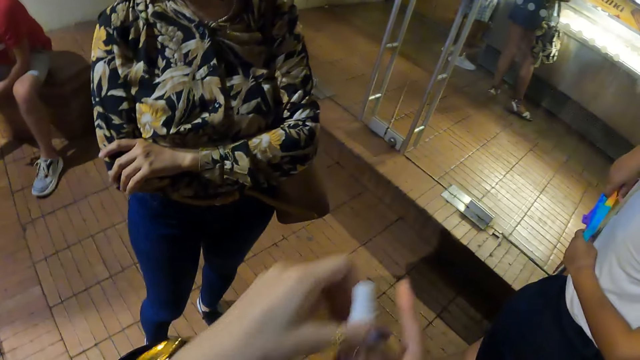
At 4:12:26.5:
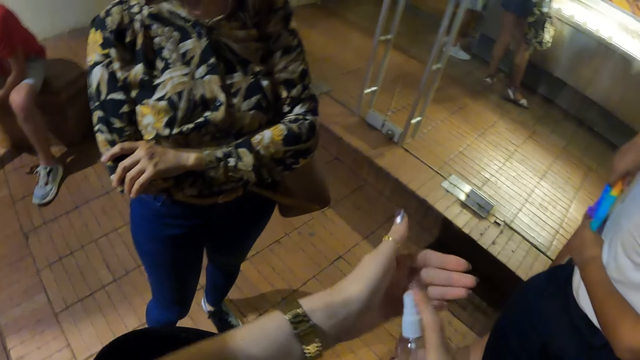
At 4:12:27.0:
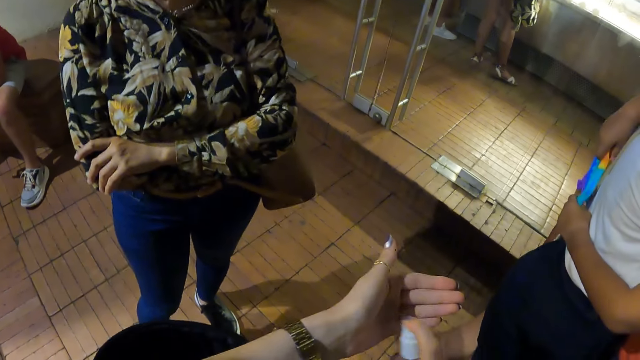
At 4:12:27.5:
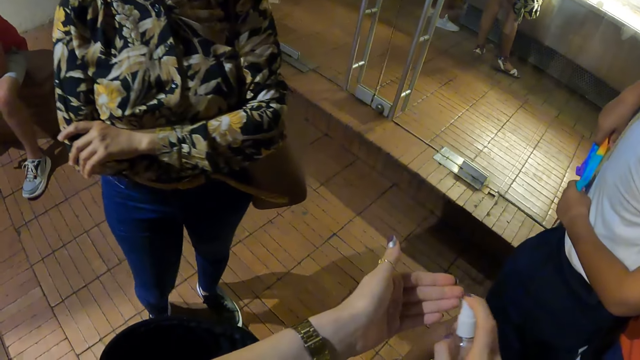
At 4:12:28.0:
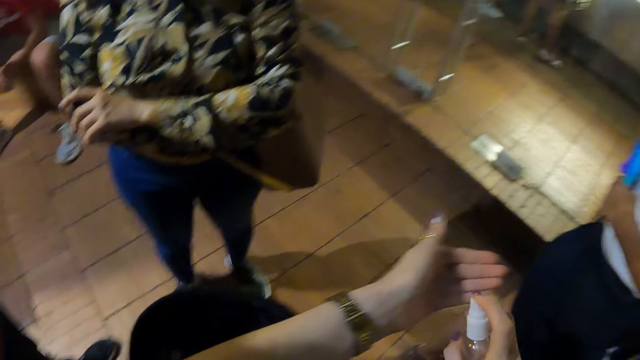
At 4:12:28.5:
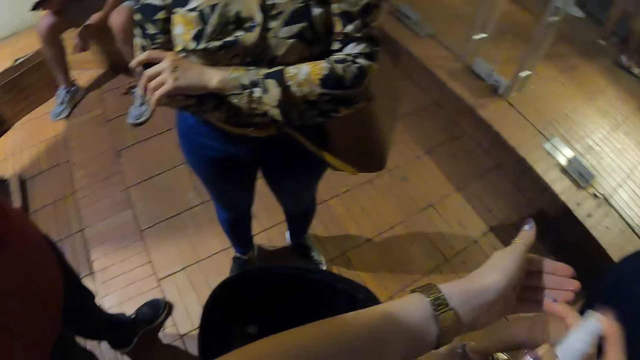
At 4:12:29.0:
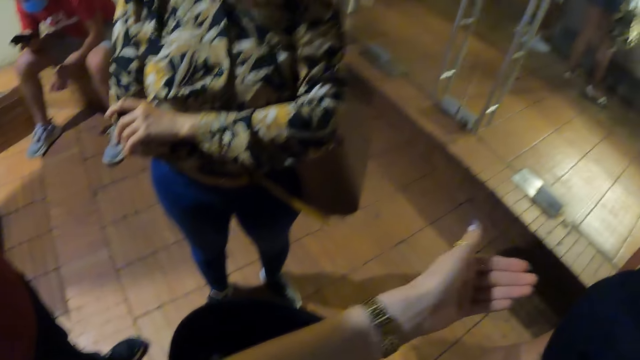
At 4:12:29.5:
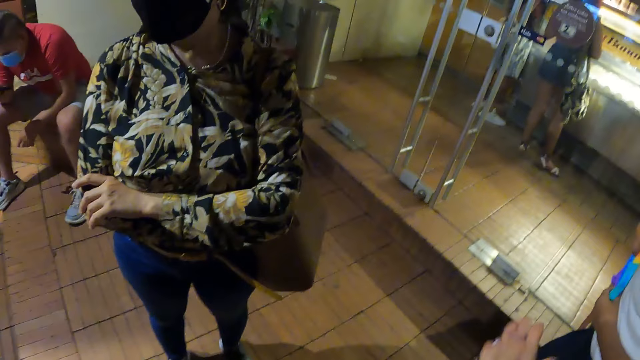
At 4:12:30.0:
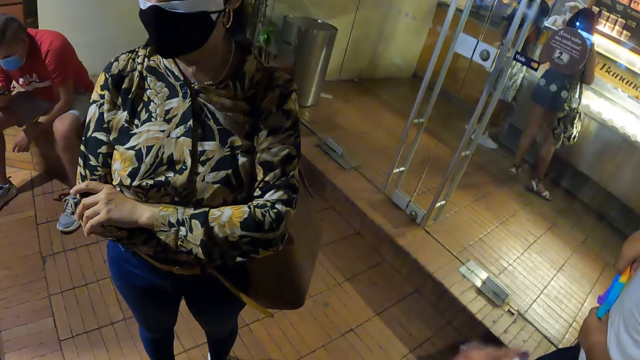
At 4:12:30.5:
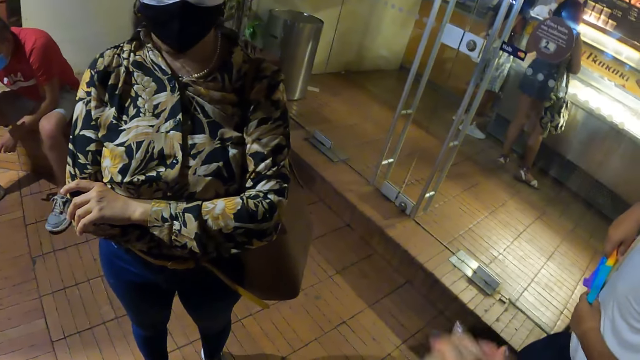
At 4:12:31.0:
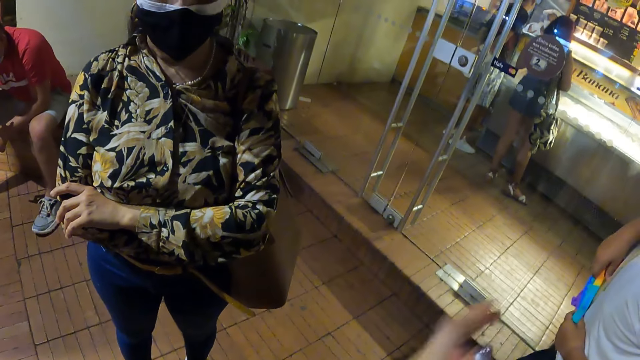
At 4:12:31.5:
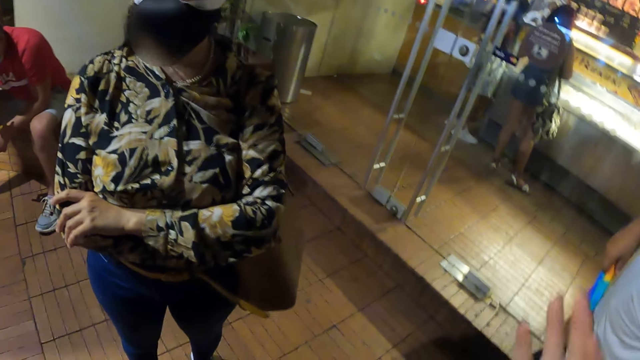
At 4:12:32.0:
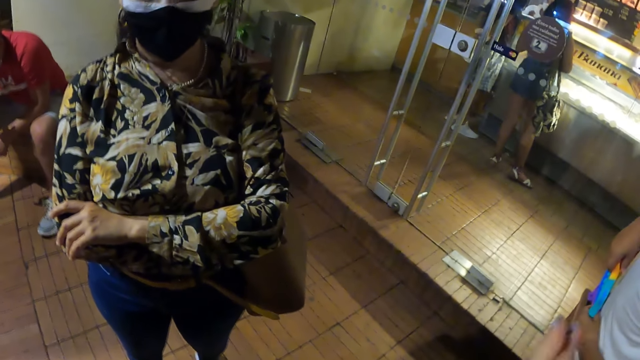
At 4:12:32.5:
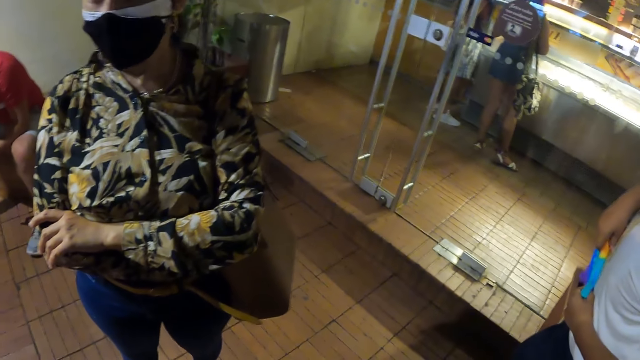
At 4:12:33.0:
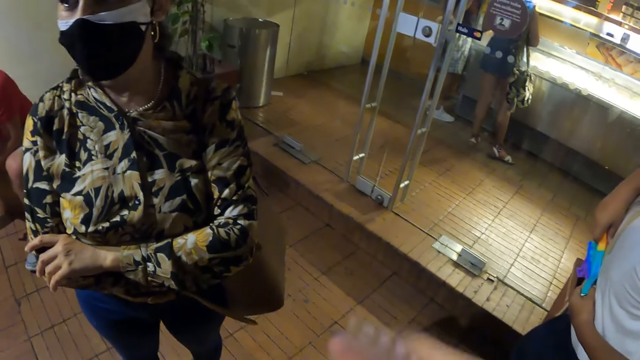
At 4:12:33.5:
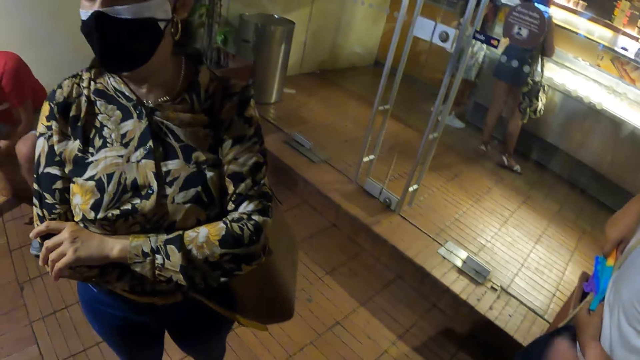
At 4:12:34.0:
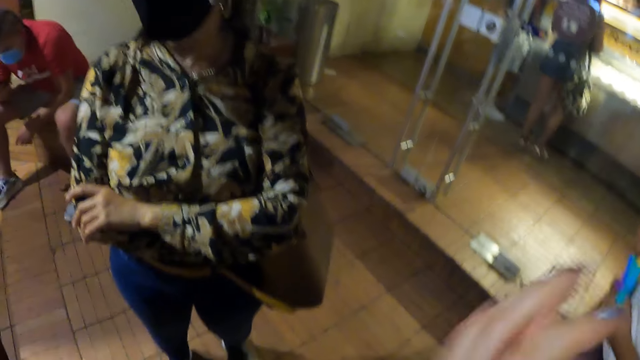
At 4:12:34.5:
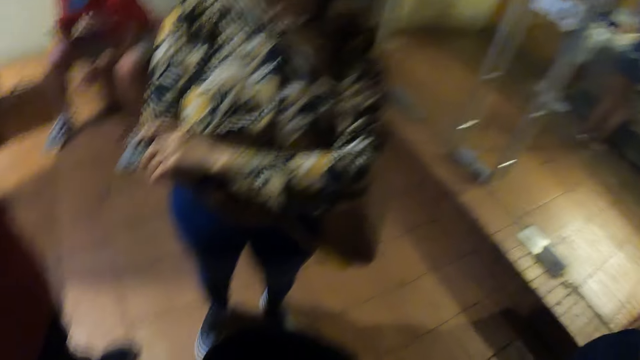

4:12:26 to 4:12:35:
The camera wearer opens the bottle. She sprays her hand. She pours something on her hand. She stops. She rubs her hands together.

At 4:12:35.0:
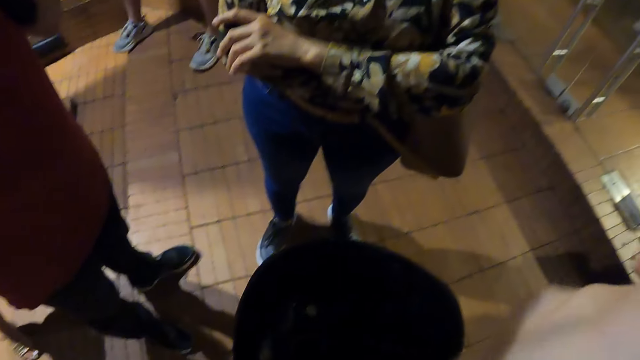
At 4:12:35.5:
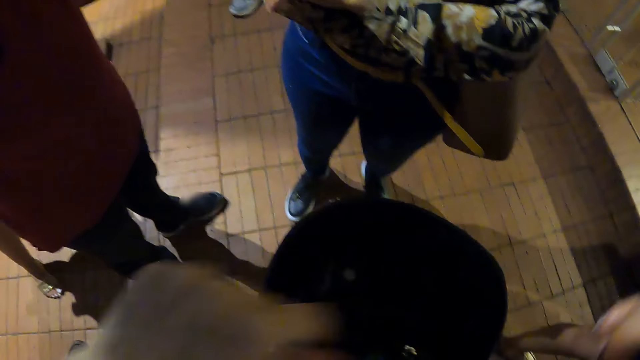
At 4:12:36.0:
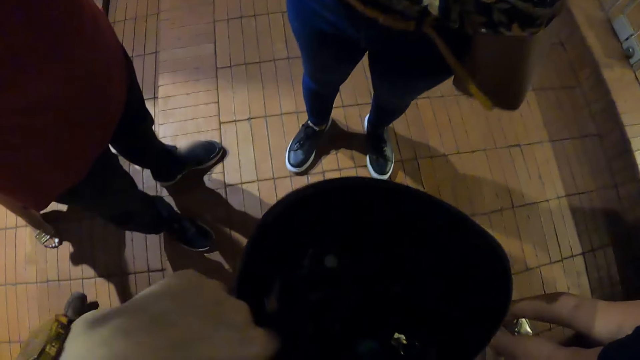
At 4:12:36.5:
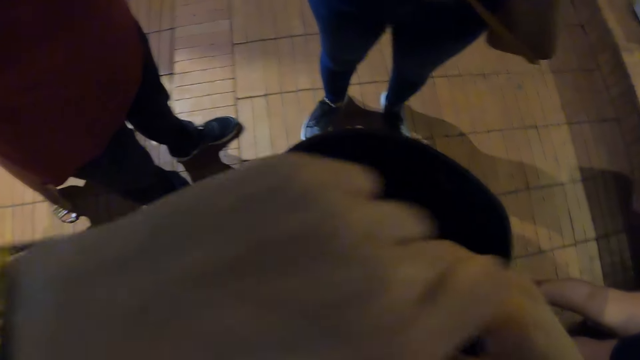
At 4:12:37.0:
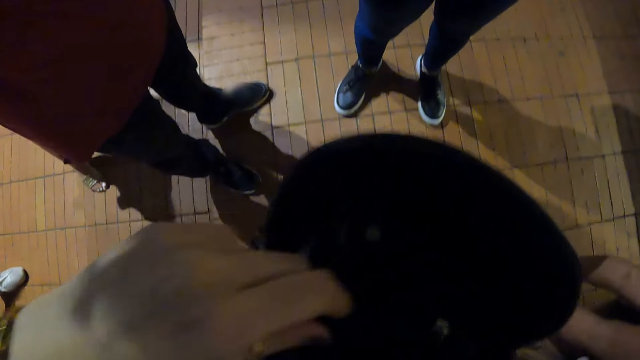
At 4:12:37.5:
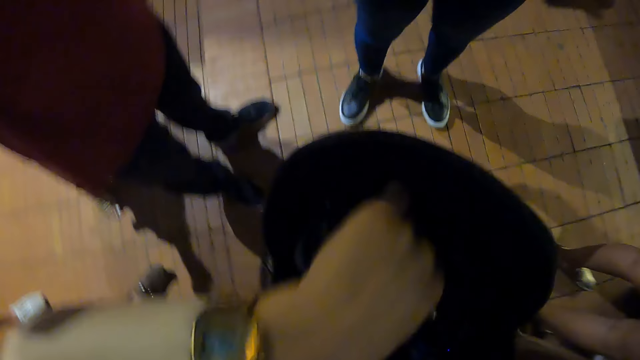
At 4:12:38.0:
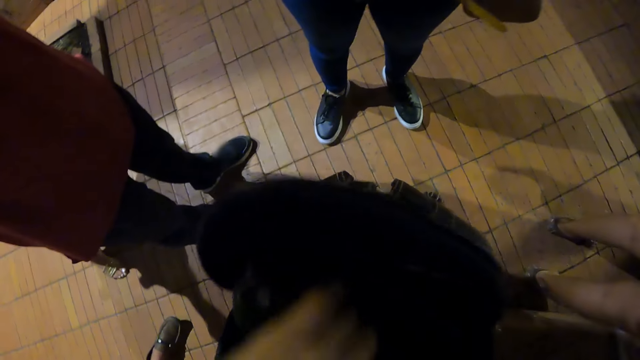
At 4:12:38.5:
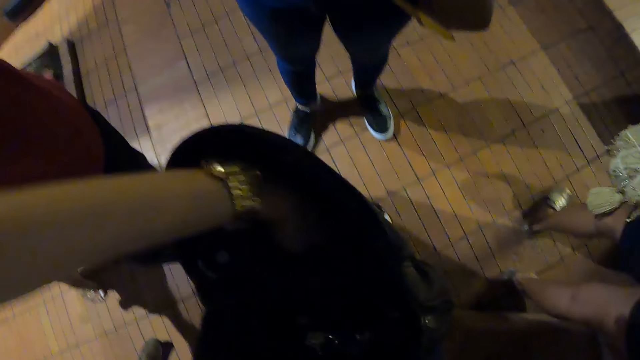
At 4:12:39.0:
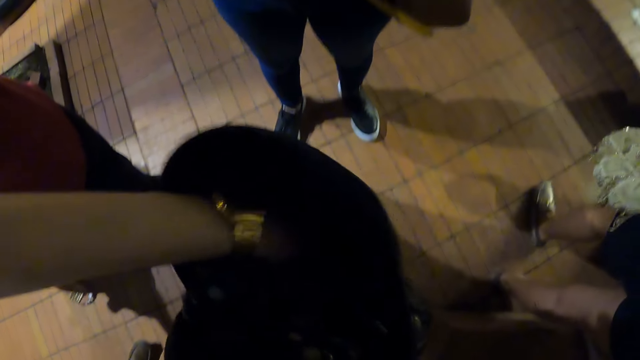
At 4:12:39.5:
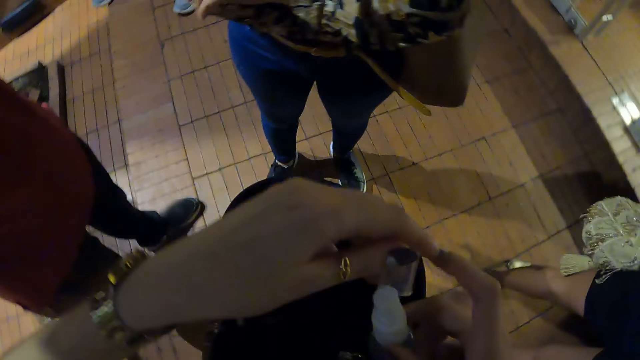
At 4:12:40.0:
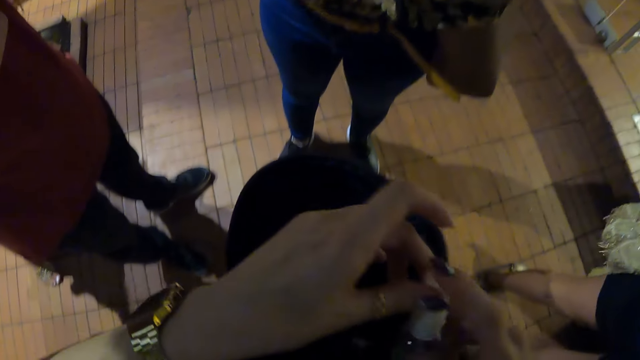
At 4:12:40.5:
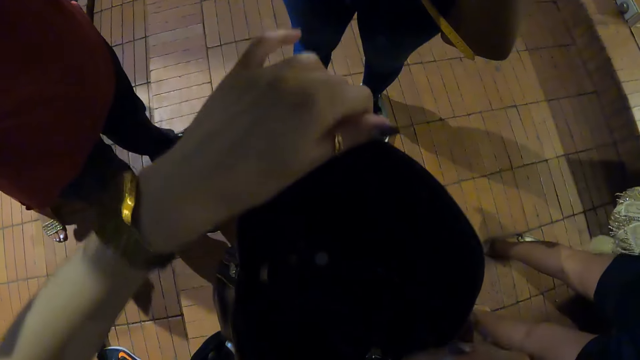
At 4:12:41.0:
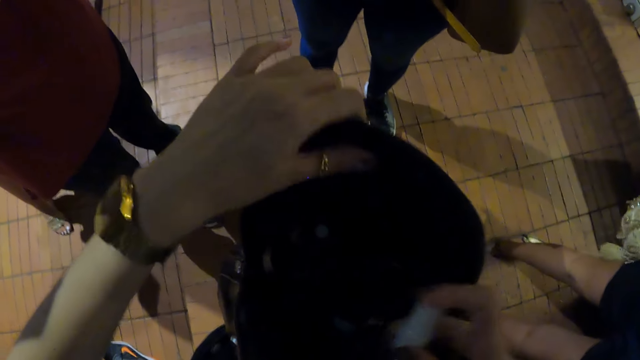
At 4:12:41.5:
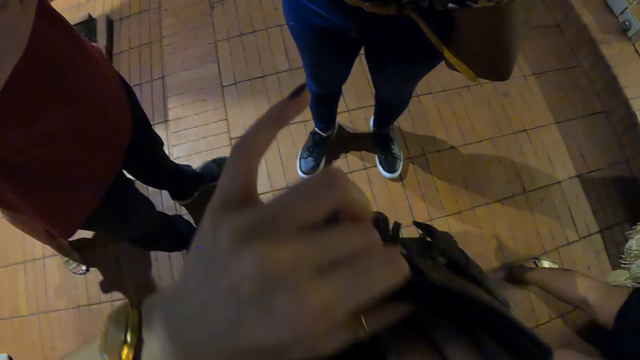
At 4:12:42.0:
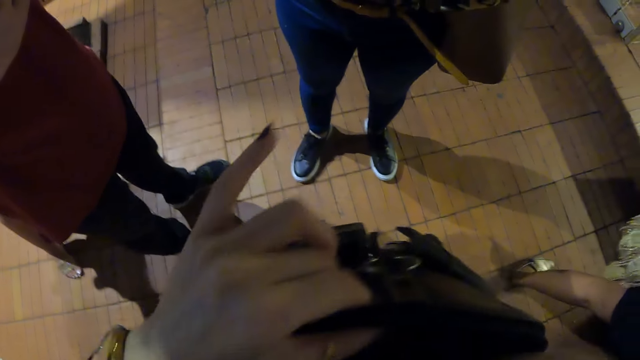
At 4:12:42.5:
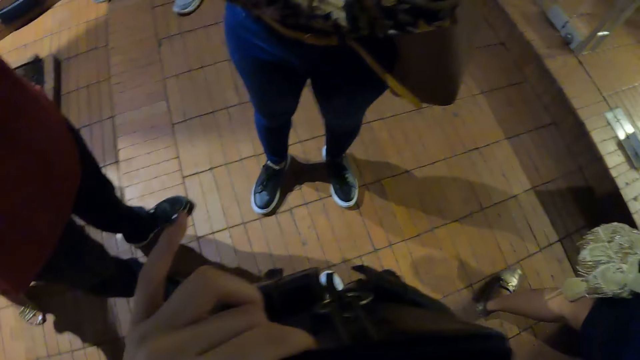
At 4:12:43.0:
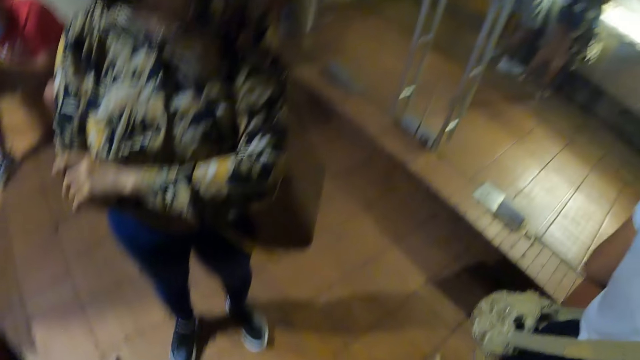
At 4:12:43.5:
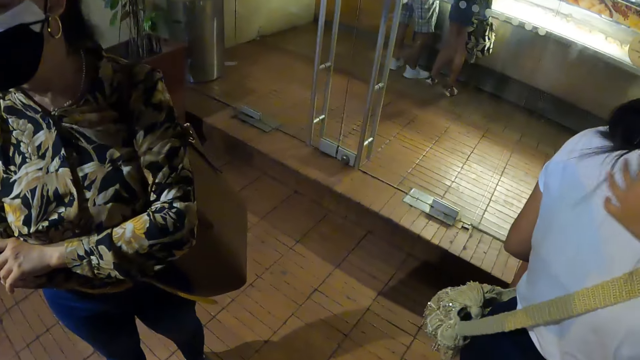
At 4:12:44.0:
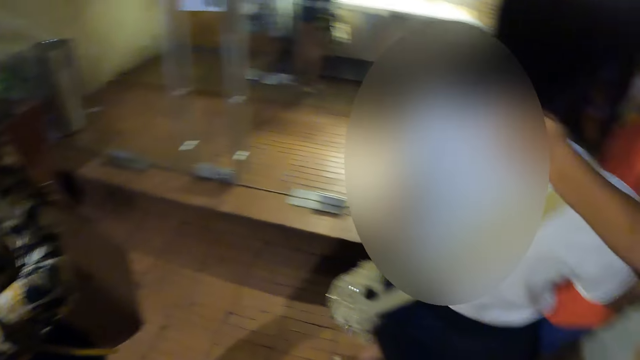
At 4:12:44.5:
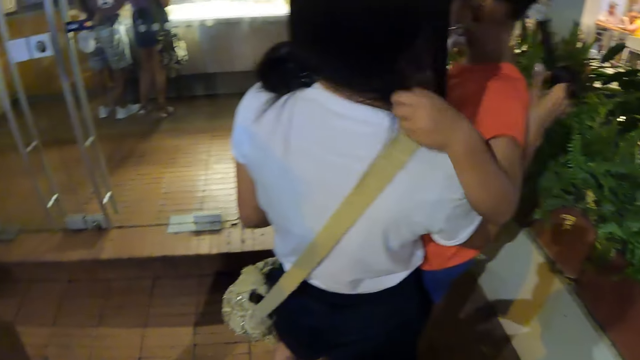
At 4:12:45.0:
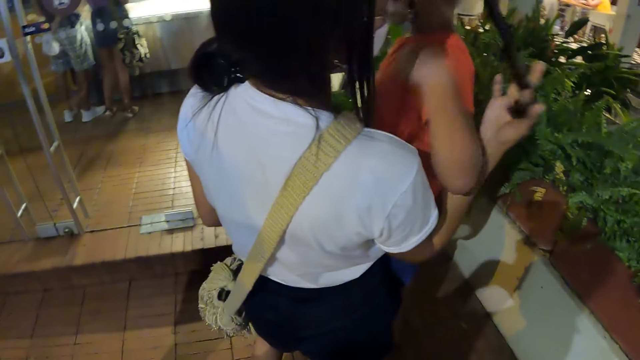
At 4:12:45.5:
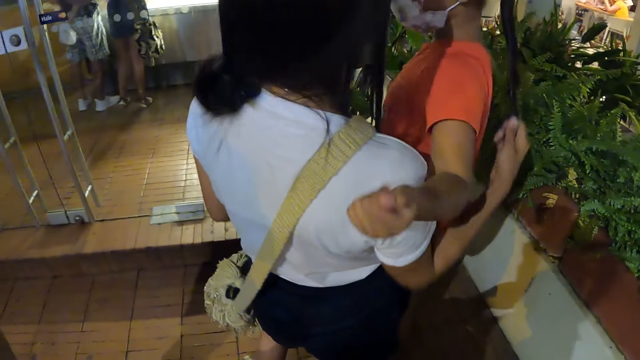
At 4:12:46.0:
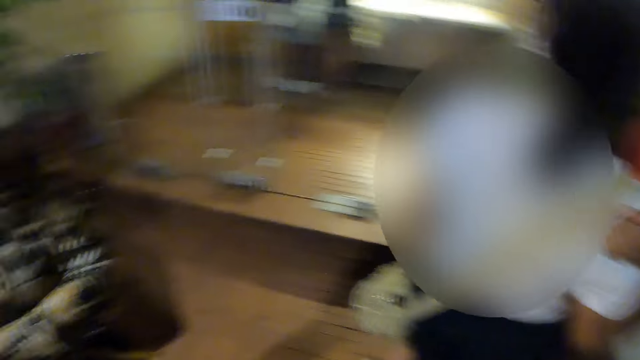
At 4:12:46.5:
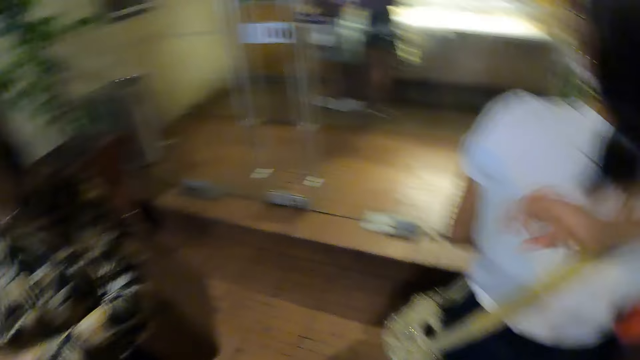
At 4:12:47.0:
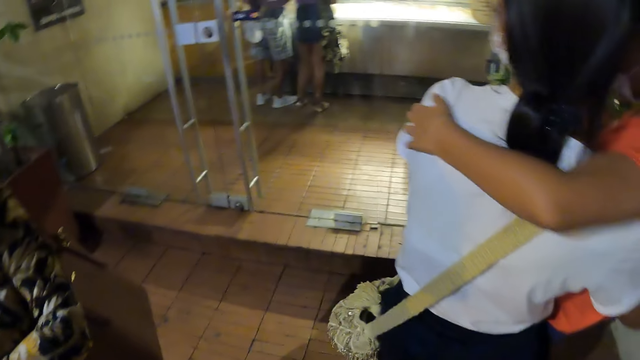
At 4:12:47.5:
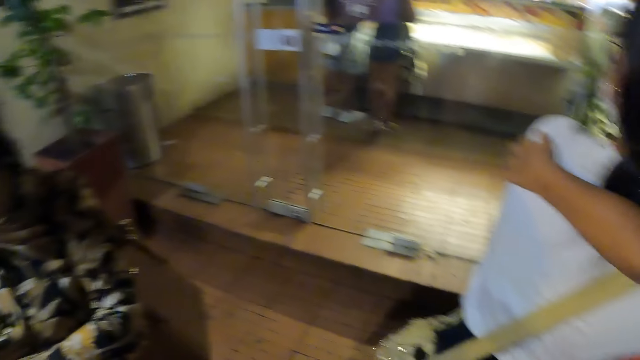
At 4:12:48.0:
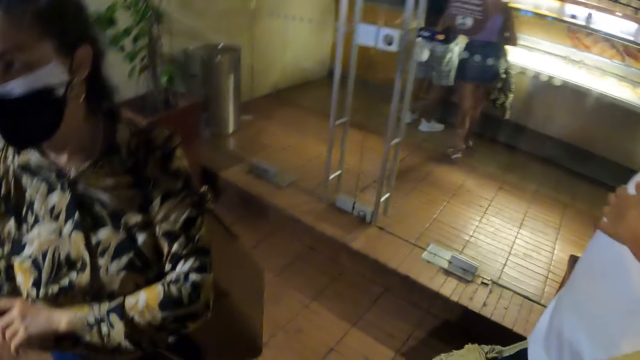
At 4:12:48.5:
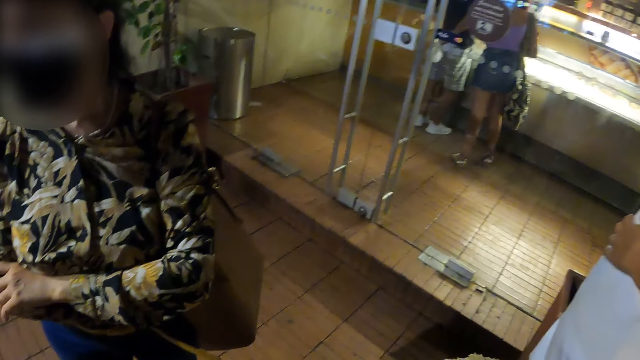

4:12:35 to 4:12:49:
The camera wearer stops. She does something. She looks at the handbag. She dips her hand inside the handbag. She picks up the bottle lid from the bag. She fixes the bottle lid on the bottle. She holds the handbag. She puts the bottle inside the handbag. She looks around. She looks at a woman and a child. The woman holds the hair of the child. The child holds the back of the woman.
